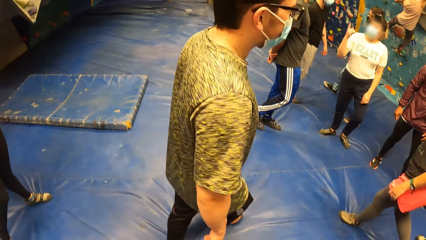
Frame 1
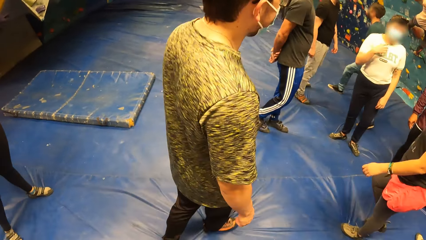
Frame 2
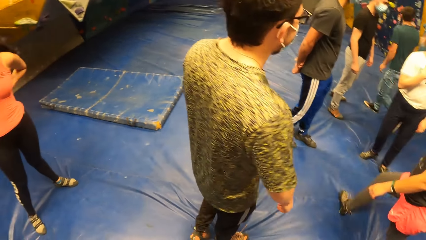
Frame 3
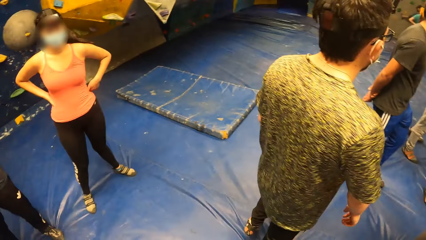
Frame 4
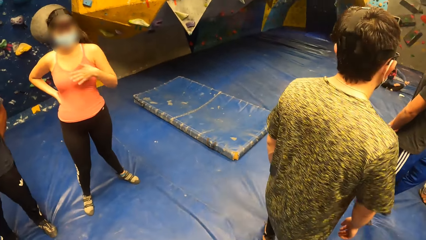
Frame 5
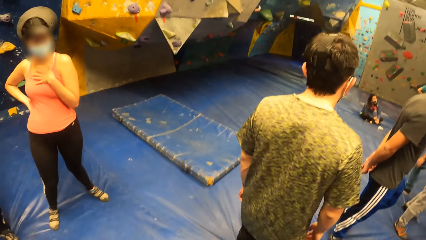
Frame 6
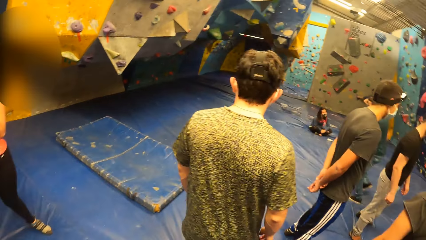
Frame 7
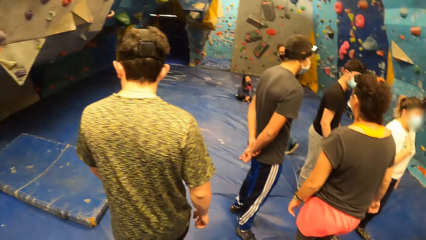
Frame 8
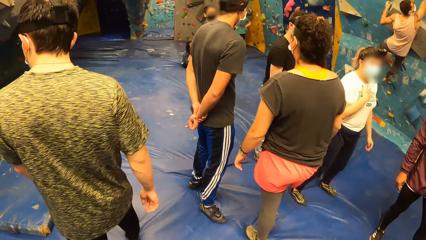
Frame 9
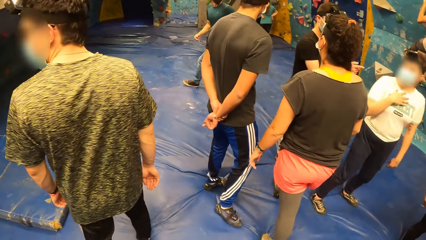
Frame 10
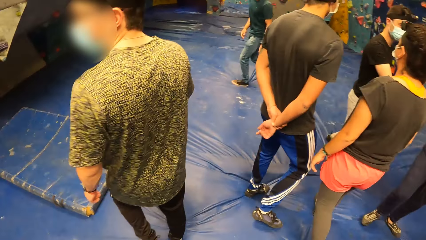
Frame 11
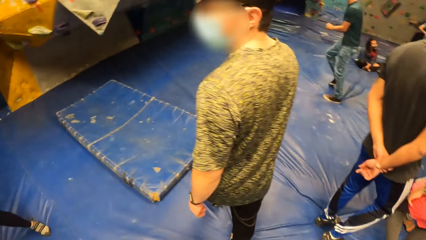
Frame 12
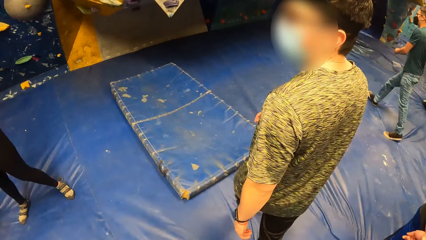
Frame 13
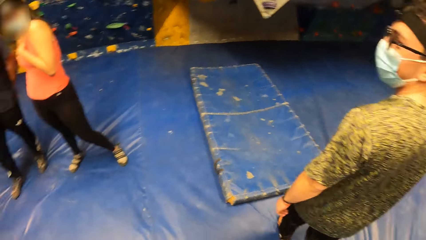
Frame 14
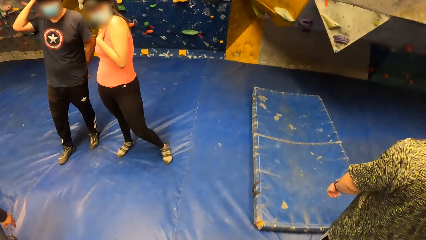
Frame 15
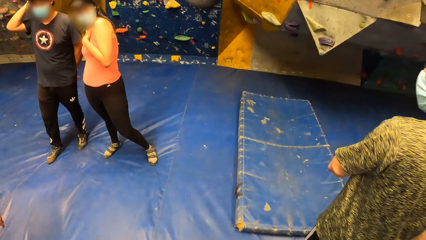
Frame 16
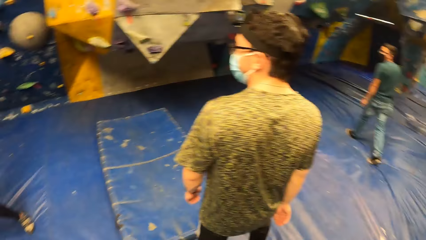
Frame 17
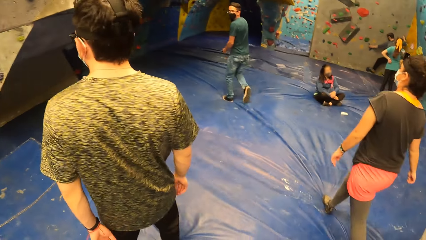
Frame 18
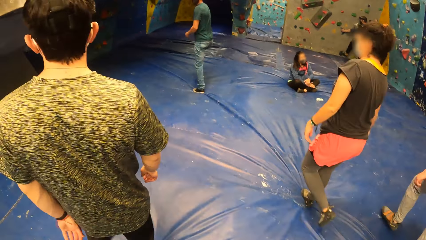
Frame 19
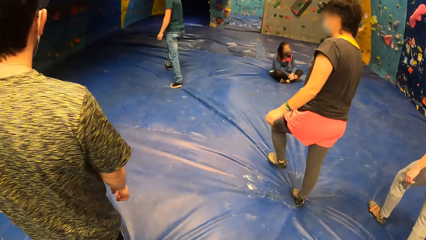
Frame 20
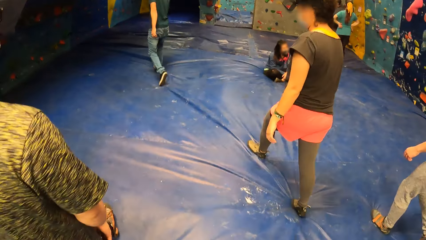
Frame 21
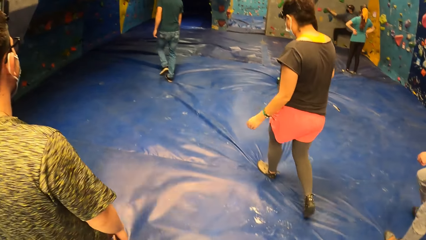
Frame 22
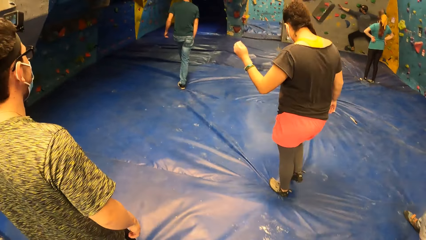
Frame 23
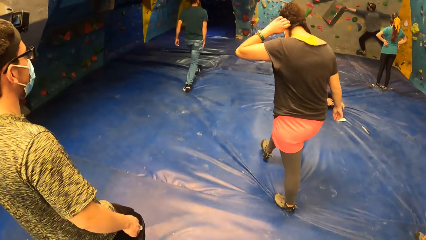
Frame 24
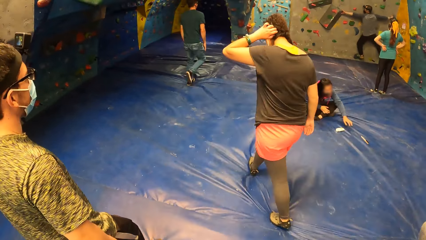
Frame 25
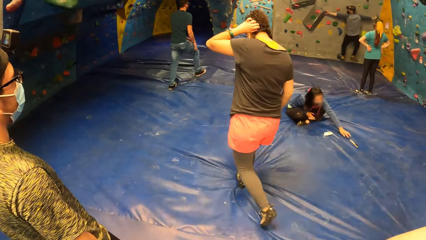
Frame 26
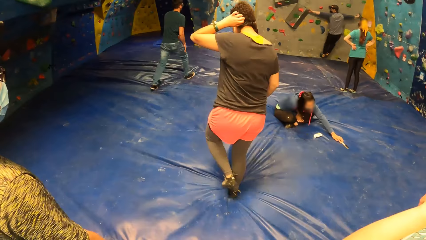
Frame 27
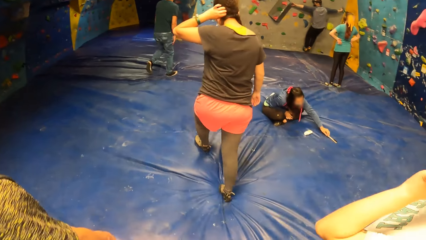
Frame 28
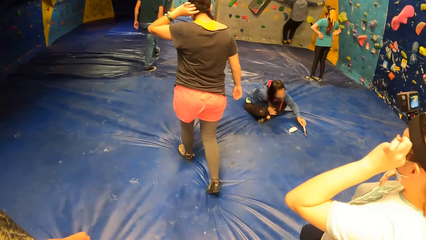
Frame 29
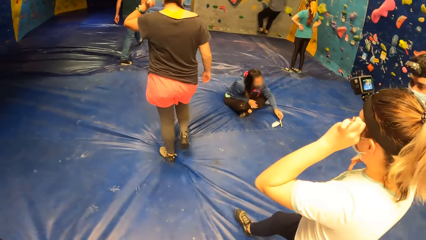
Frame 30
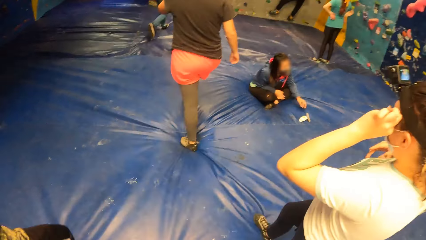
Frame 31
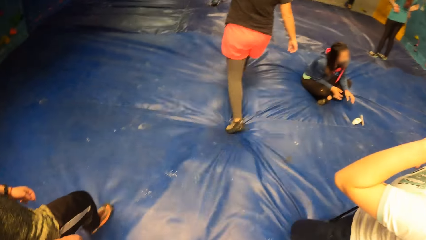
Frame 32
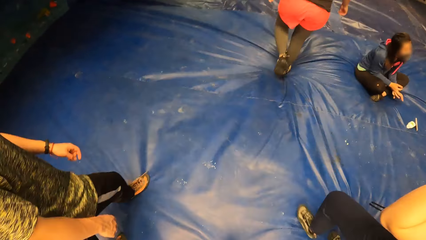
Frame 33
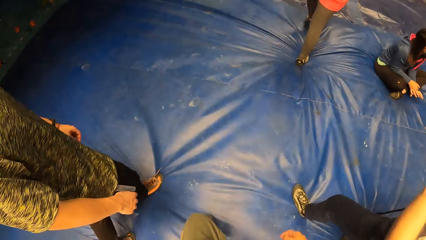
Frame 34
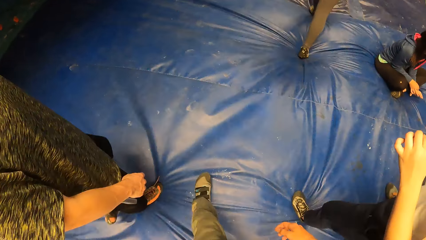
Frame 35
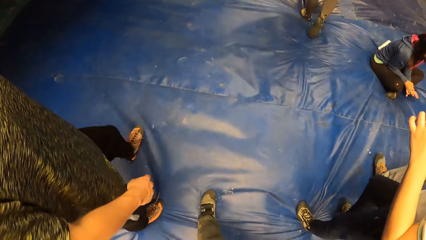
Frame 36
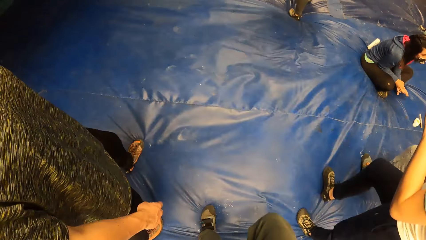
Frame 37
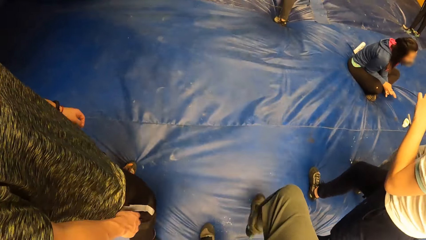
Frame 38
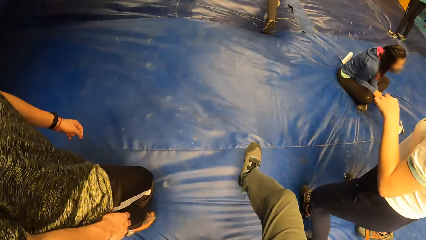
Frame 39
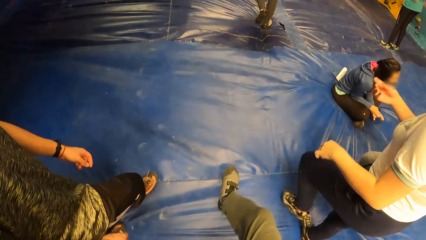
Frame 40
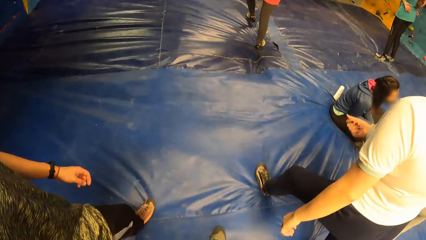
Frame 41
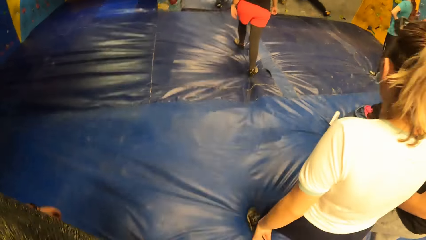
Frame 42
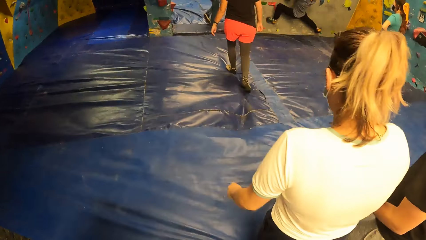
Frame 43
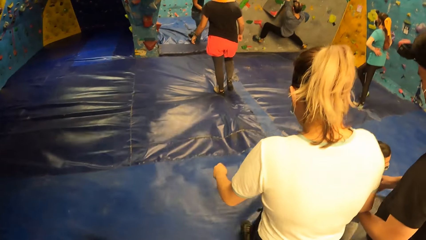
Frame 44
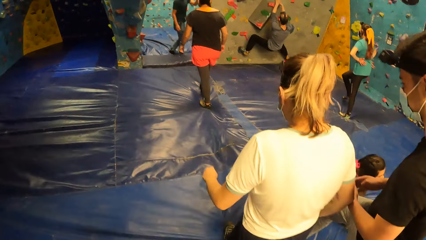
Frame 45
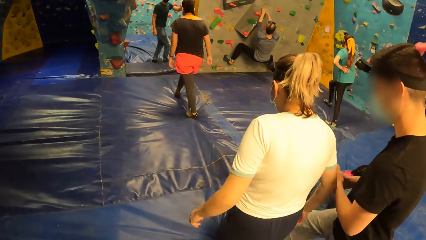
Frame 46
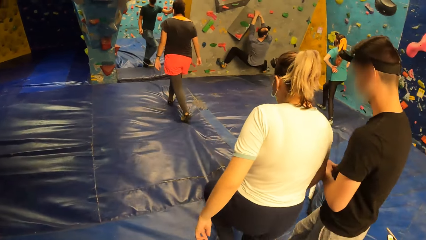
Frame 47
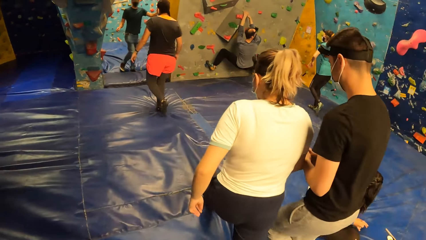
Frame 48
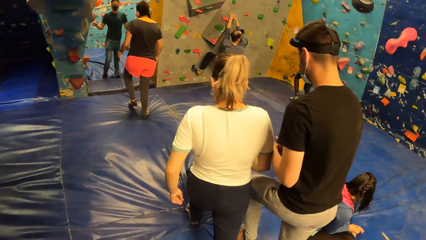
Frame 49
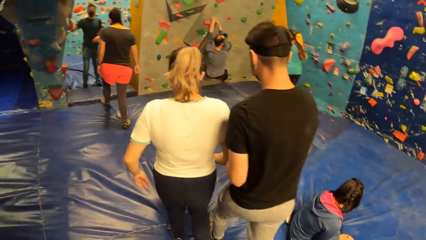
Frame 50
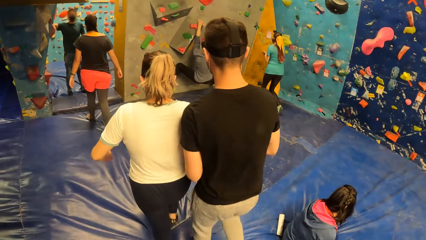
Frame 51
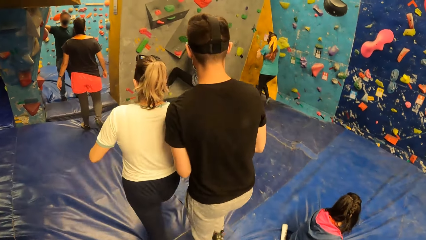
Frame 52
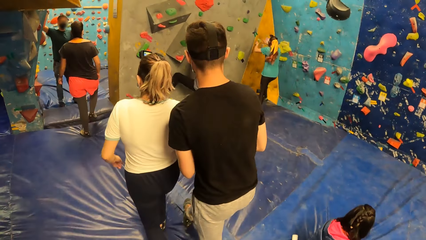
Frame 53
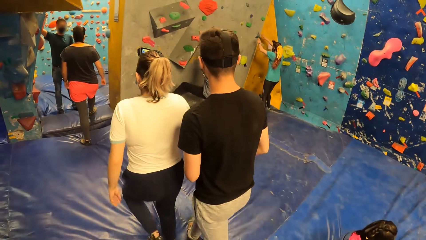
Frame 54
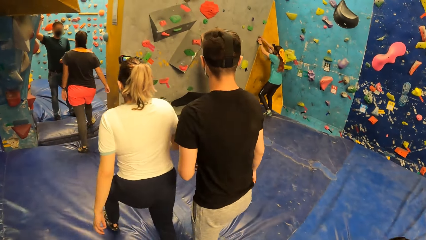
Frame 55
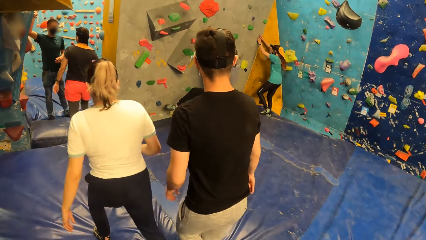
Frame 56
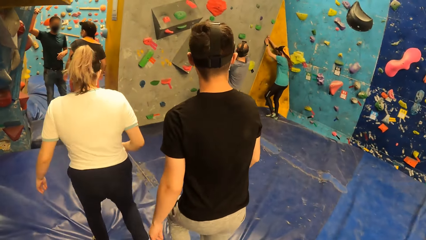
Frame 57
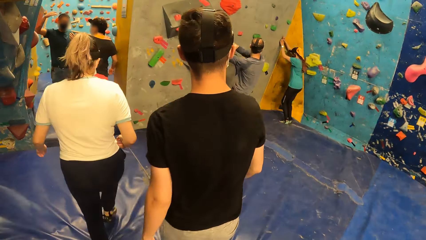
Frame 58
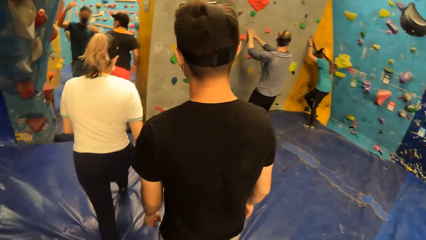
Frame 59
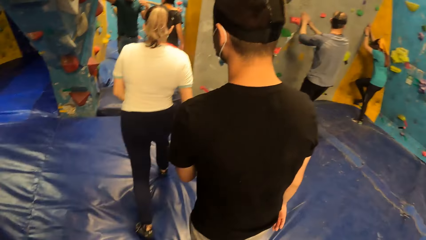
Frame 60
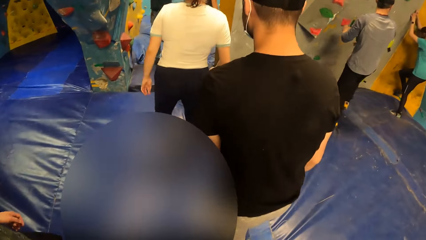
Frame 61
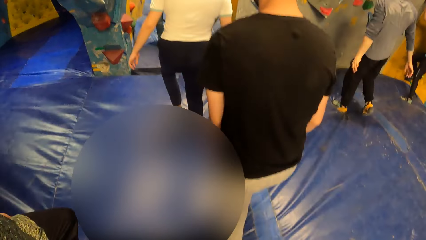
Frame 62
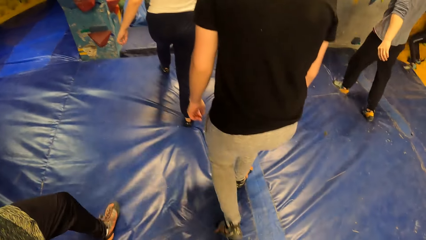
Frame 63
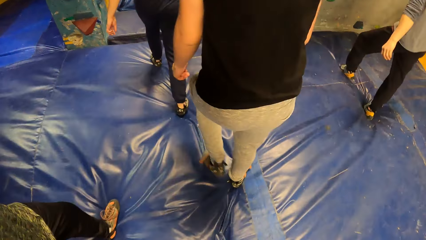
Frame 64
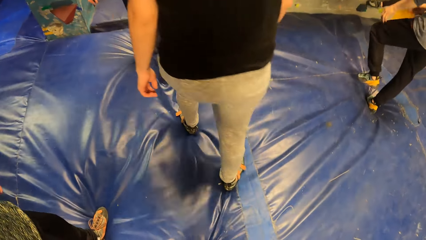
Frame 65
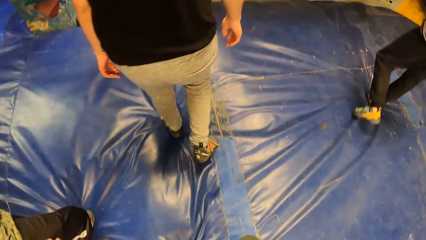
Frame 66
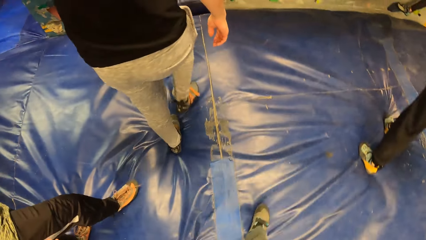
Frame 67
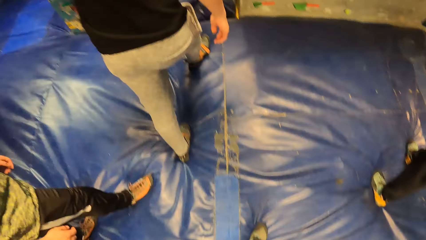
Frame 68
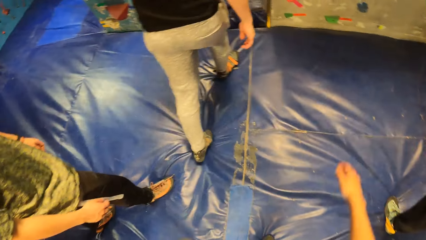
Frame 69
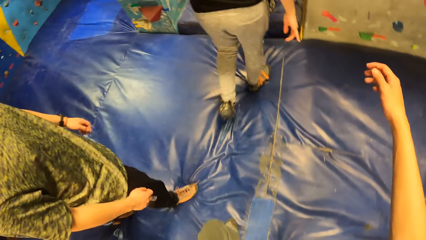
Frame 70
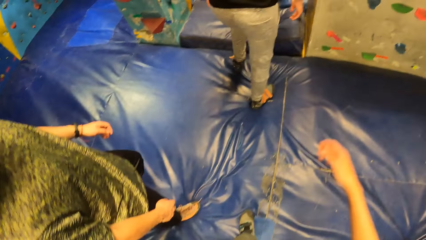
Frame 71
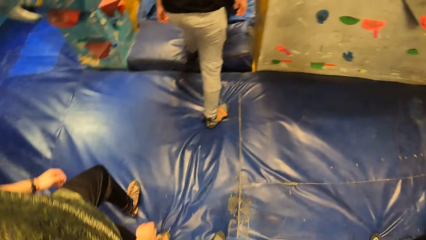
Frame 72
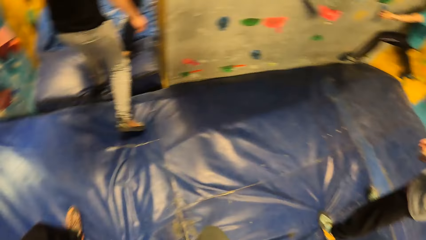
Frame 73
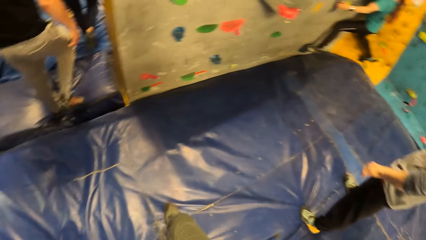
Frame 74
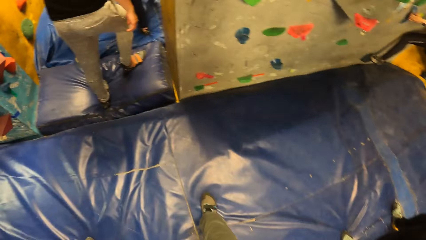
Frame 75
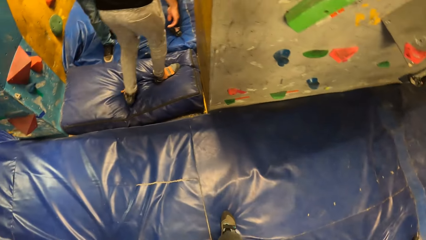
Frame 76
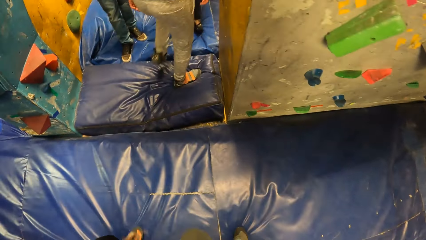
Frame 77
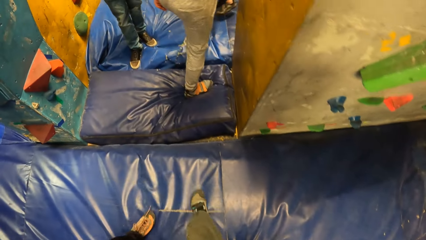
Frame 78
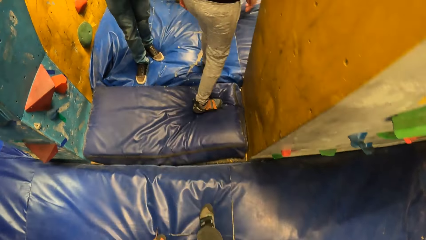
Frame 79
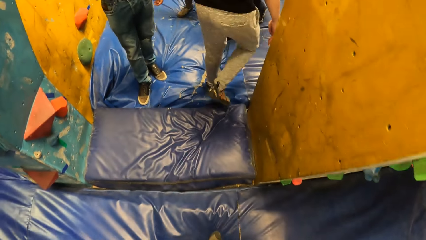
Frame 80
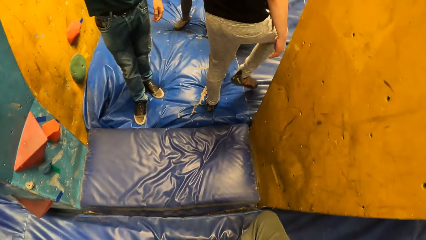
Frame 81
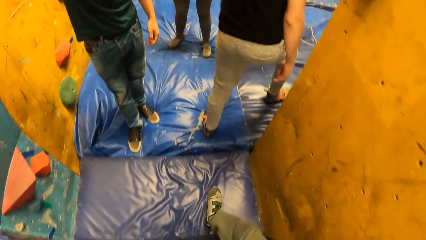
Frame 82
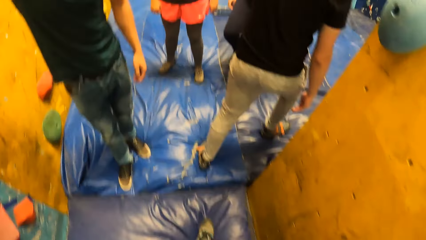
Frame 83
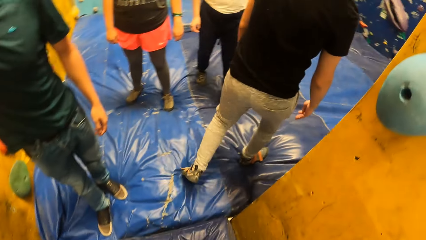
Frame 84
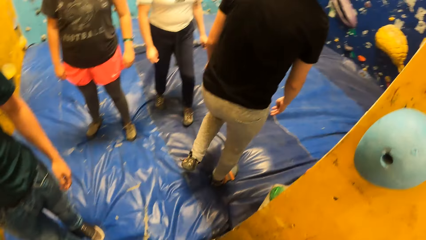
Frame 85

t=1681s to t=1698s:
The camera wearer follows a man.
